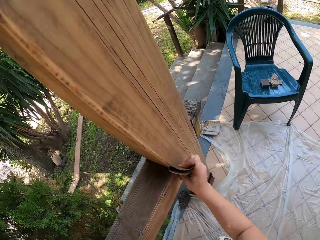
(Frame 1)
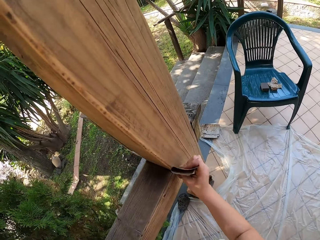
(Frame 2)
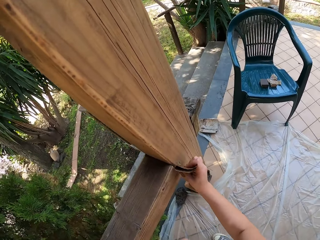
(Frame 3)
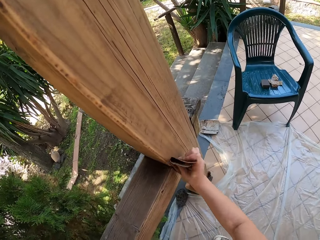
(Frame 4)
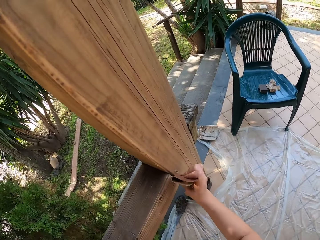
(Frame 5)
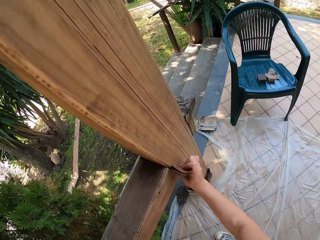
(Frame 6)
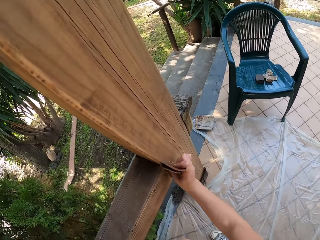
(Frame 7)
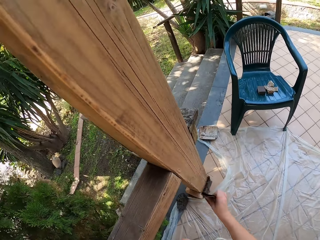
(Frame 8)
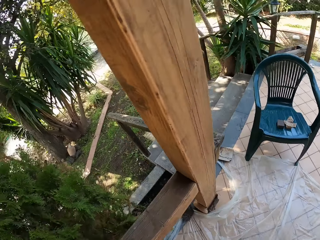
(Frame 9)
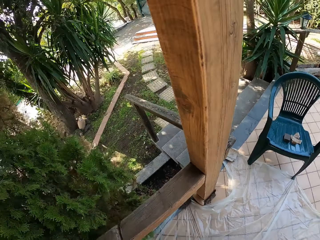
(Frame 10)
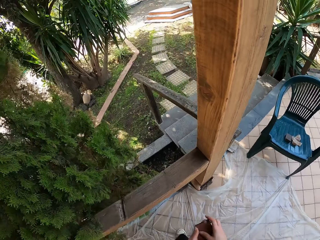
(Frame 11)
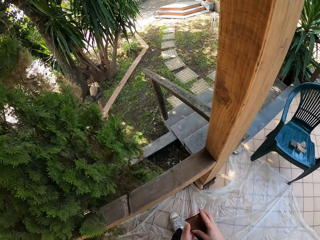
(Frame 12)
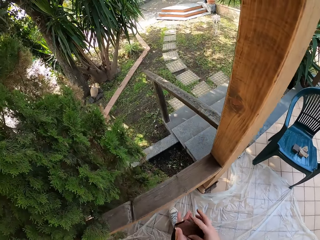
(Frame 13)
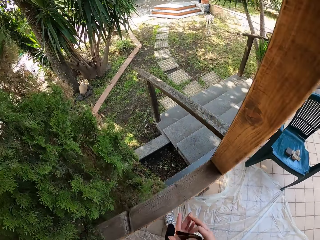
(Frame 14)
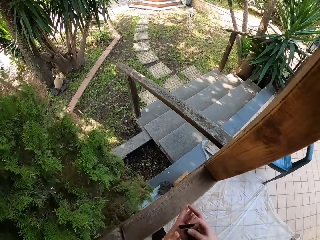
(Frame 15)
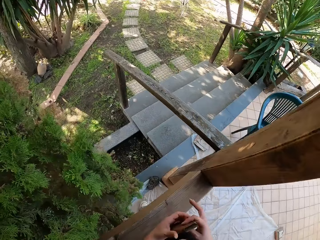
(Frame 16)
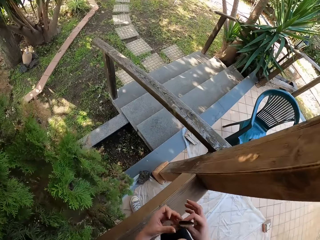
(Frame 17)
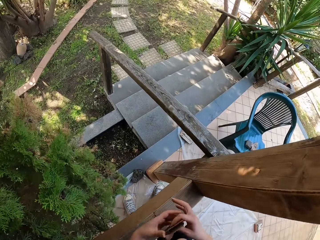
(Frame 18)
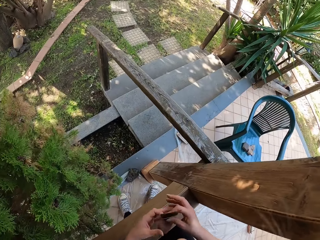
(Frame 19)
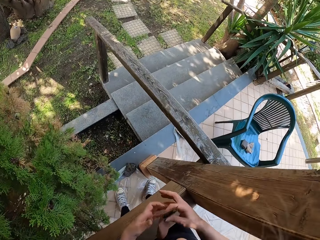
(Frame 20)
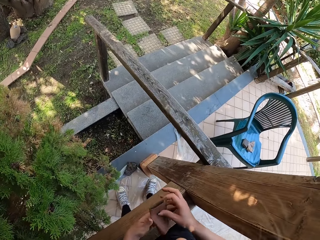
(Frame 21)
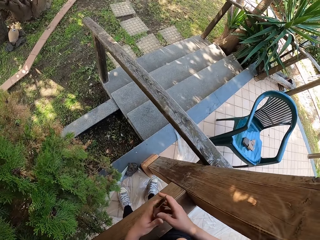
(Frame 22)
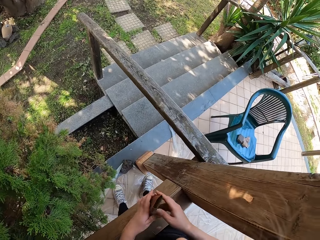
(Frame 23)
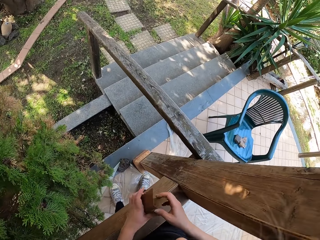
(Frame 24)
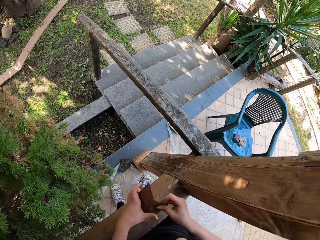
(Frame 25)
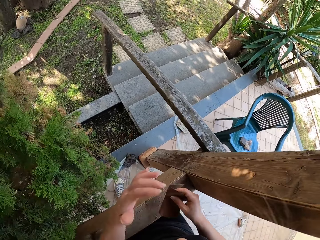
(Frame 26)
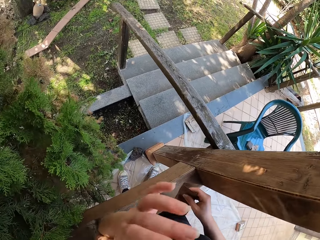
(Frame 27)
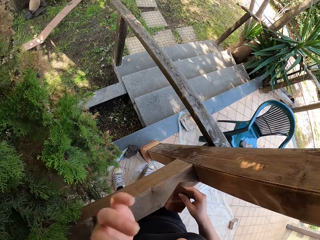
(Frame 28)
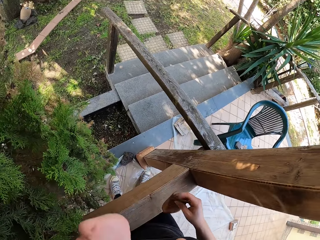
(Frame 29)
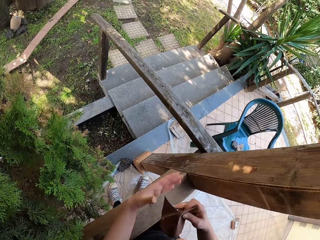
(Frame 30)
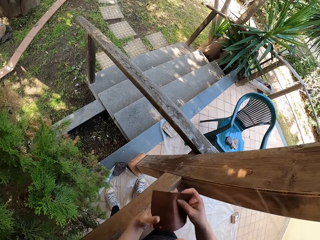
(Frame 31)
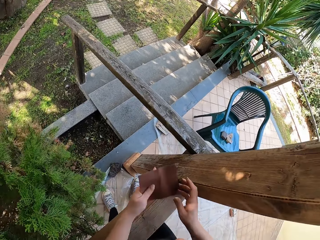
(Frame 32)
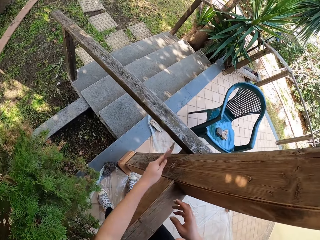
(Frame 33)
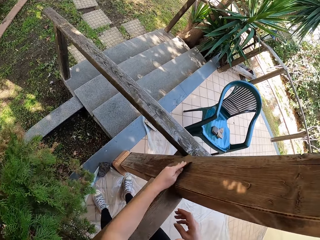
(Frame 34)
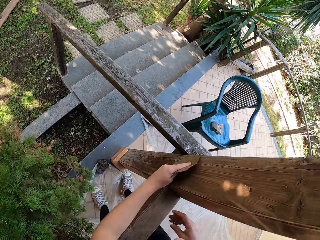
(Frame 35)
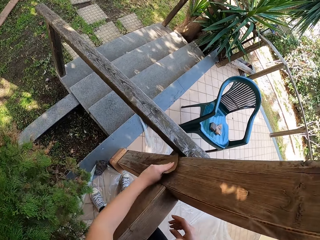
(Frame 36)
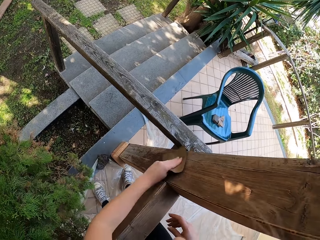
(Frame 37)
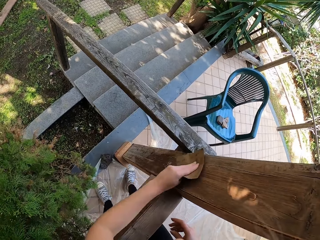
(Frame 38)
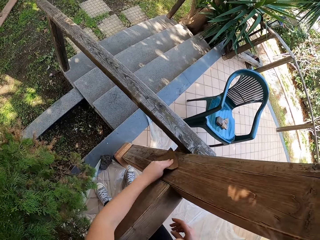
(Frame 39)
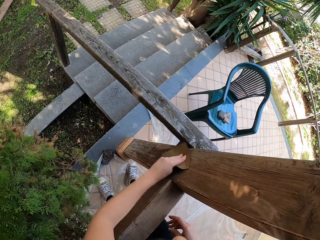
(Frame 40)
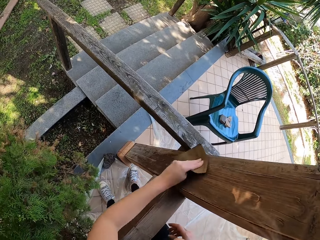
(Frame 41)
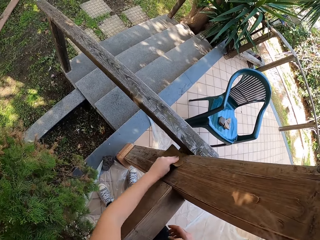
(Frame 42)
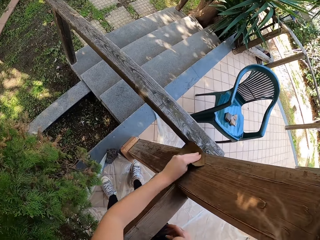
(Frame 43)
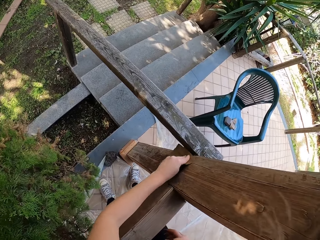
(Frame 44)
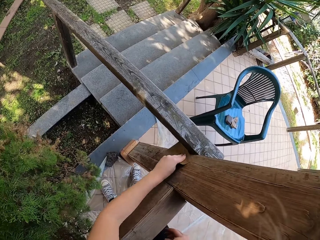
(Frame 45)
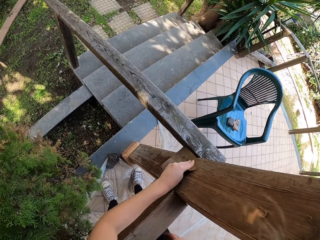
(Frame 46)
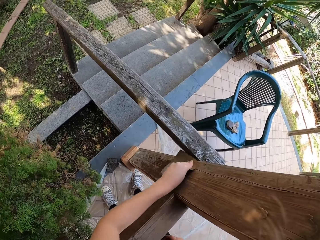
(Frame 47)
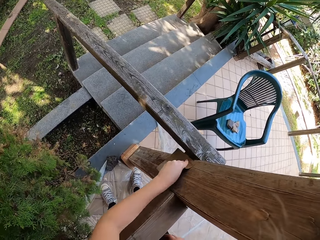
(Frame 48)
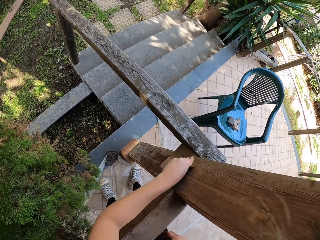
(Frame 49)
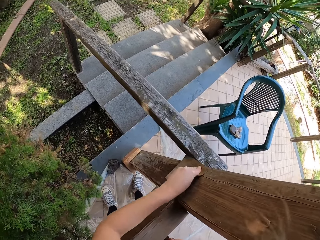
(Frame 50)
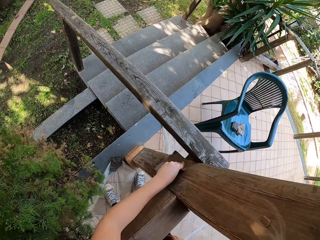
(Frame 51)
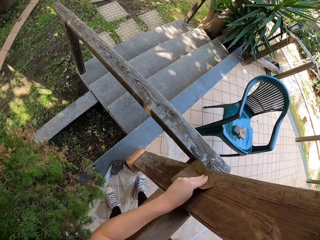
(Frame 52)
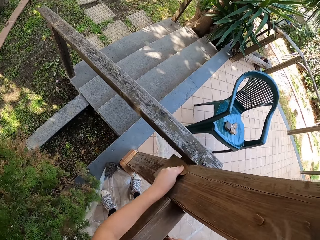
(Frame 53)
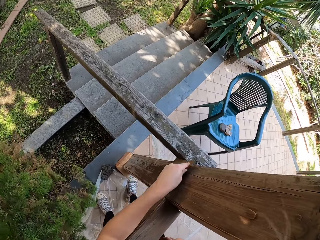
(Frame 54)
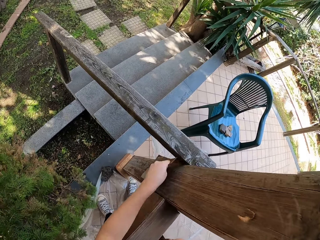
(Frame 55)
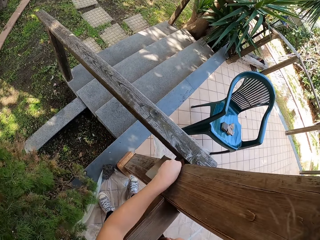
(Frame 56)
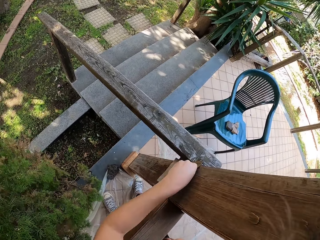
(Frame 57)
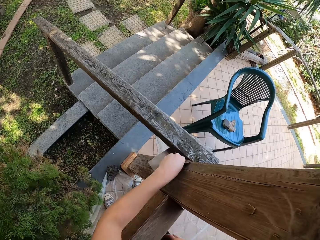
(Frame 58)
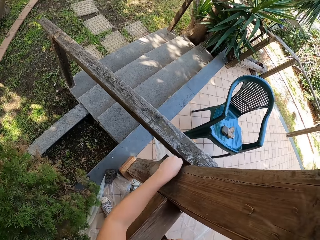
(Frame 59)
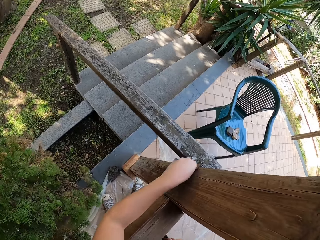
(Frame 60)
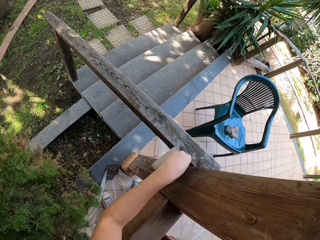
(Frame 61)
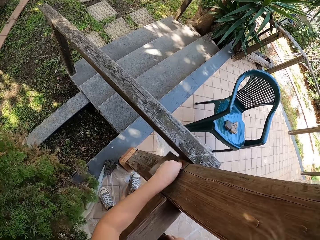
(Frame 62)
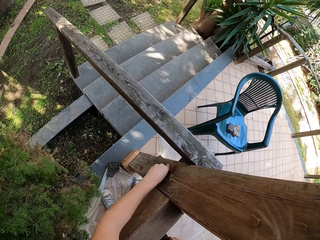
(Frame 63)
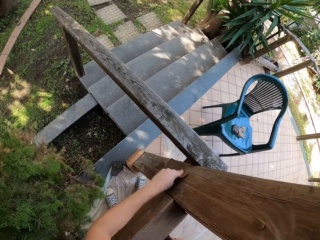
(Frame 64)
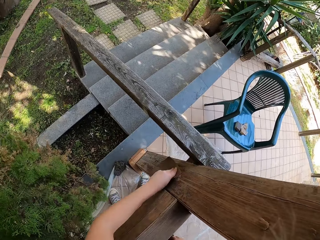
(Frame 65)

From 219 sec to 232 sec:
The camera wearer moves towards the railing. She unfolds the sandpaper. She scratches her face with her hand. She places the sandpaper in her left hand. She smoothens the railing with the sandpaper.

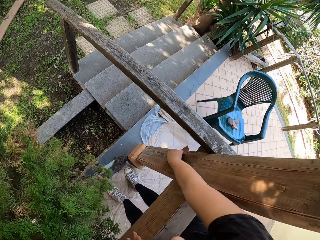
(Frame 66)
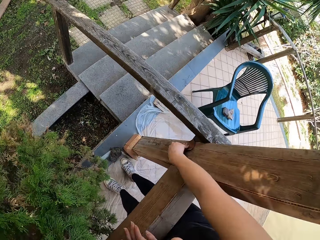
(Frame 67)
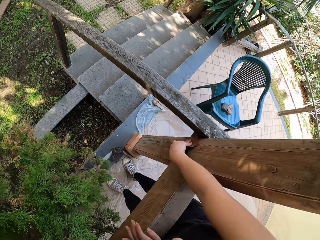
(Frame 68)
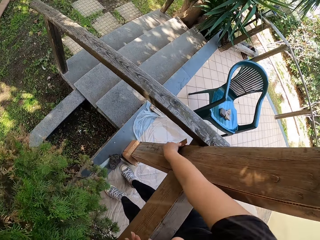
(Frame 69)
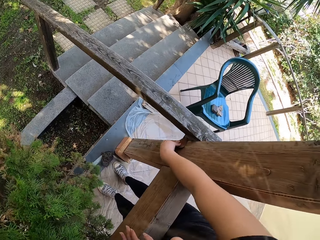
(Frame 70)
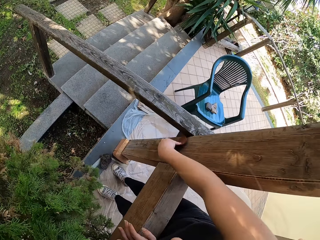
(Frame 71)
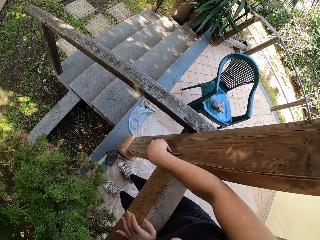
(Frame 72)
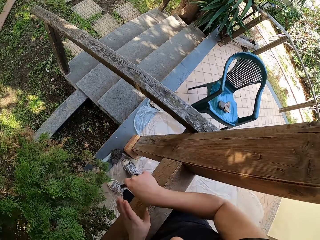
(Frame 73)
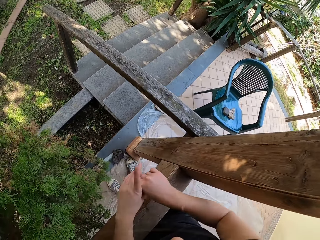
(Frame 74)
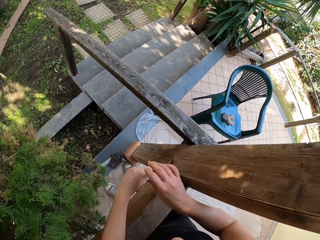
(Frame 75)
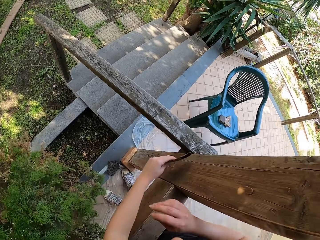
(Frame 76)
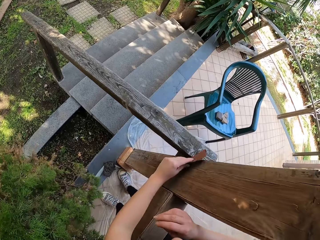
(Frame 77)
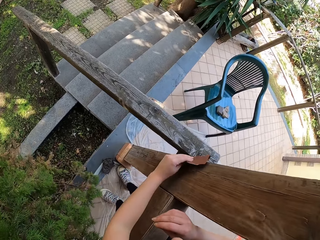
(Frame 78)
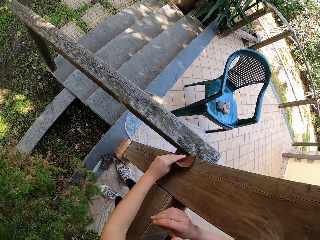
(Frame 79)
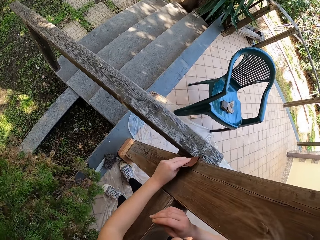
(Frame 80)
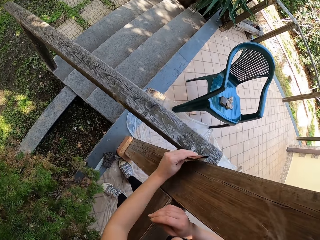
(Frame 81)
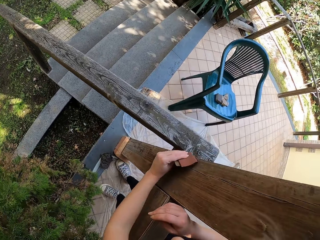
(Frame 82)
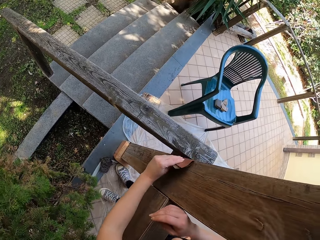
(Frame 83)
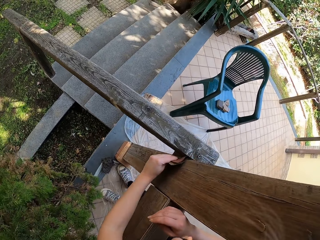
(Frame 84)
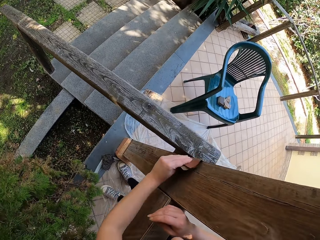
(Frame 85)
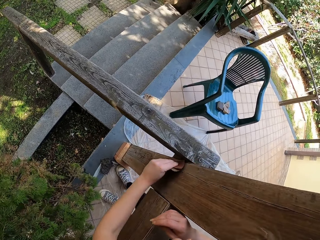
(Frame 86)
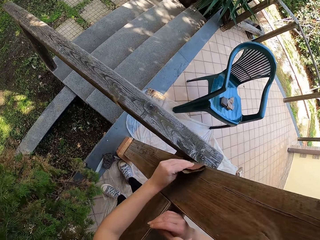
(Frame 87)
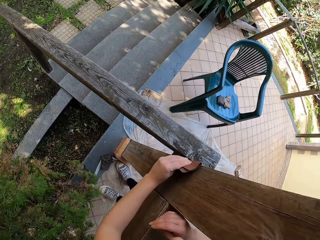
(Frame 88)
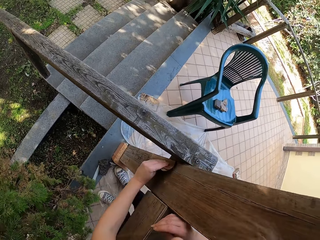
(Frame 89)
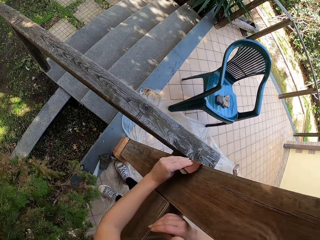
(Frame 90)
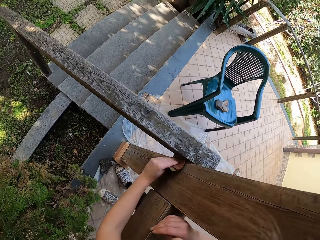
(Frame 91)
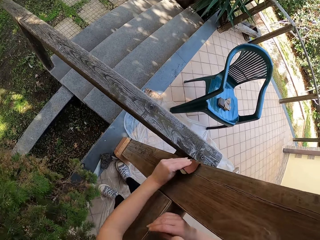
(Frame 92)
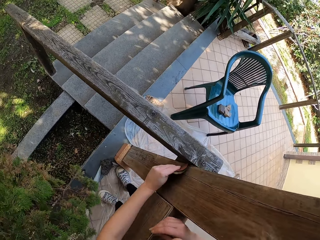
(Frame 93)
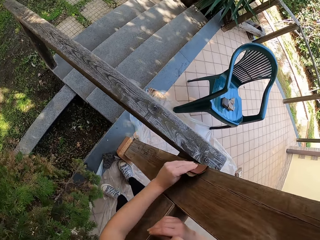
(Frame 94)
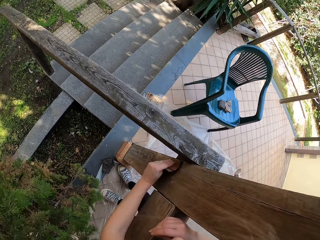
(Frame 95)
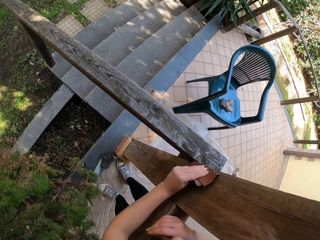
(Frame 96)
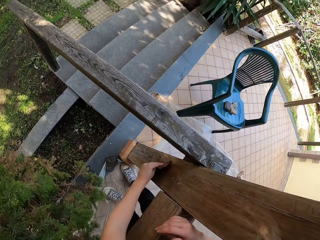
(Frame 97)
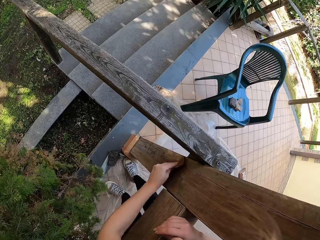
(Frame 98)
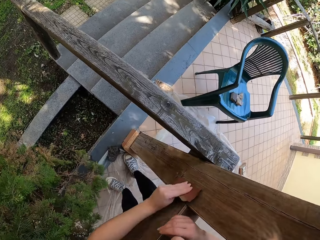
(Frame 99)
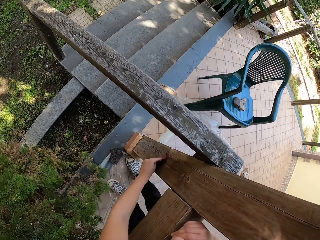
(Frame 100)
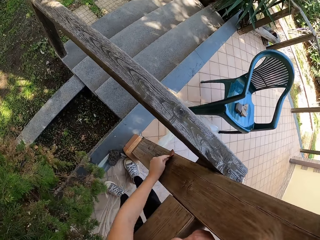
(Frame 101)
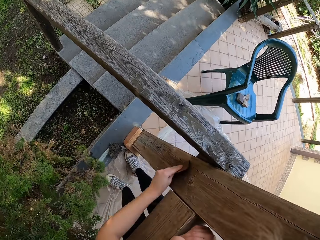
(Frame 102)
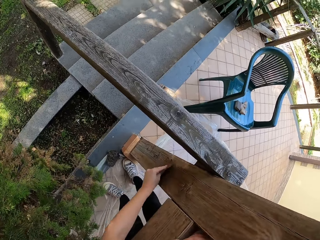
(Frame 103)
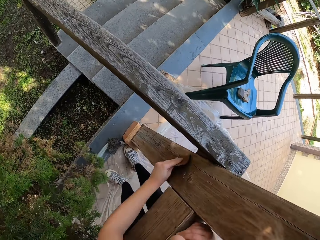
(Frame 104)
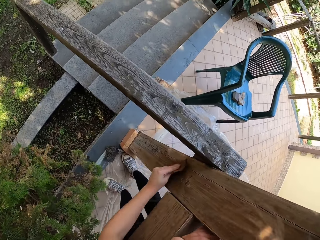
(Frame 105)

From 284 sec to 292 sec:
The camera wearer places the sandpaper in her left hand. She smoothens the railing with the sandpaper.
